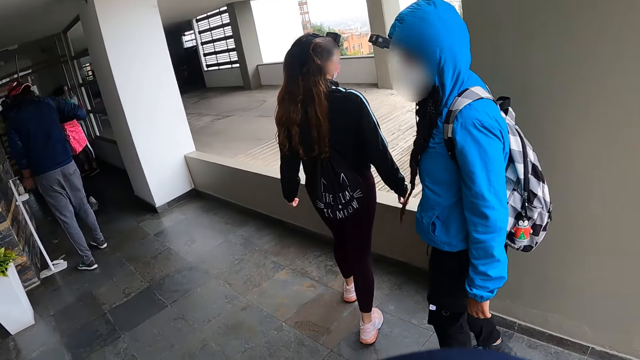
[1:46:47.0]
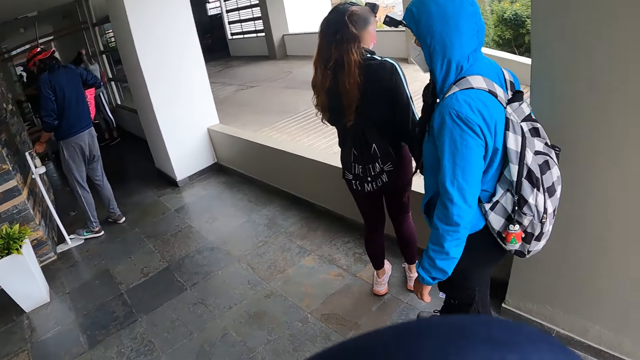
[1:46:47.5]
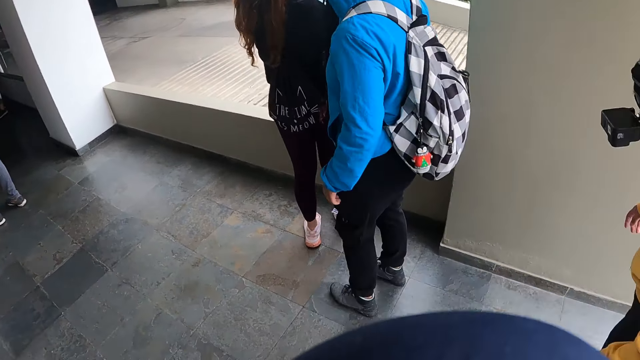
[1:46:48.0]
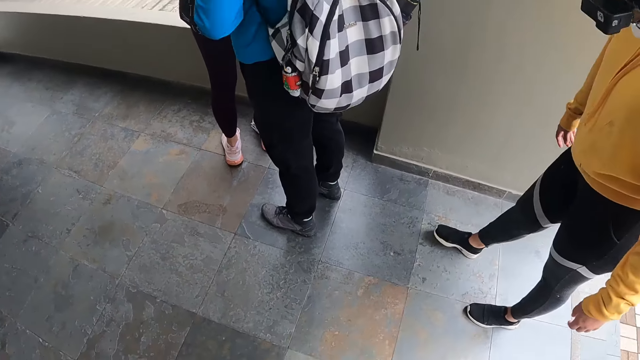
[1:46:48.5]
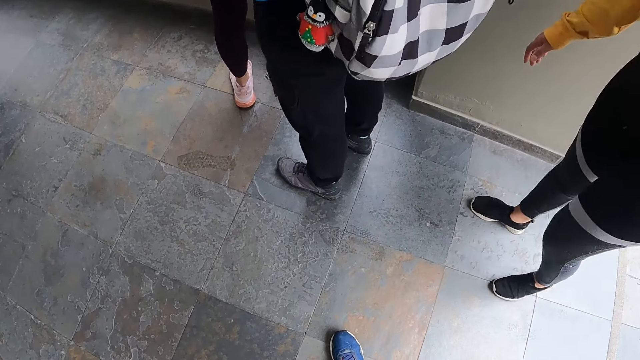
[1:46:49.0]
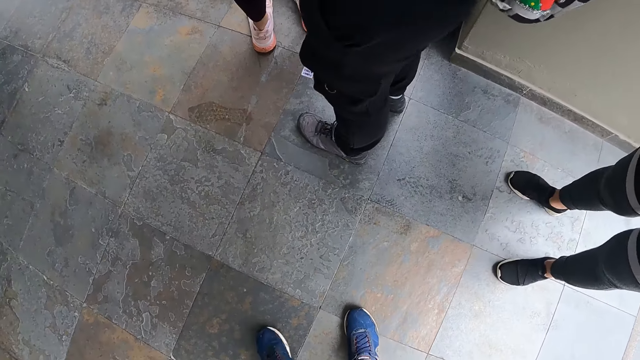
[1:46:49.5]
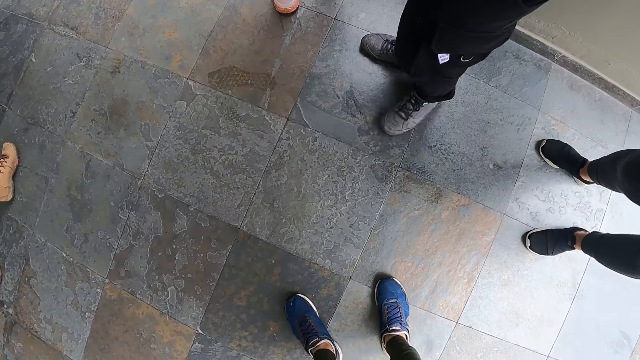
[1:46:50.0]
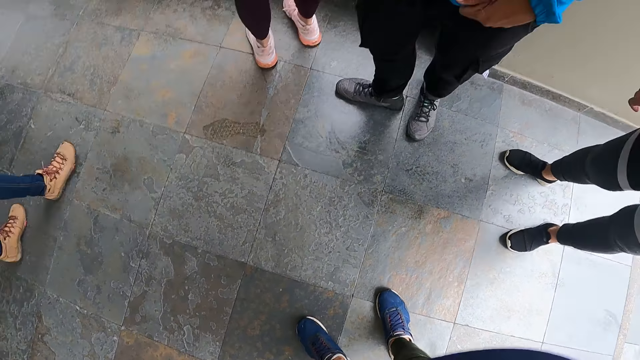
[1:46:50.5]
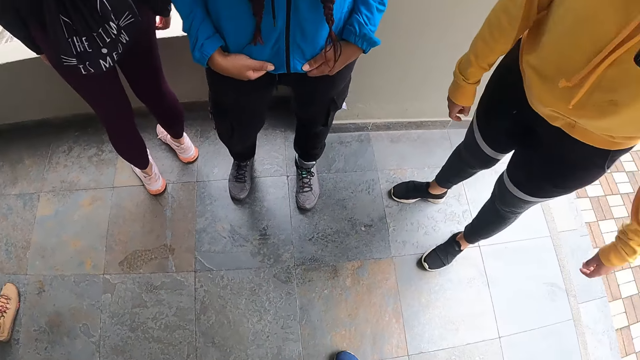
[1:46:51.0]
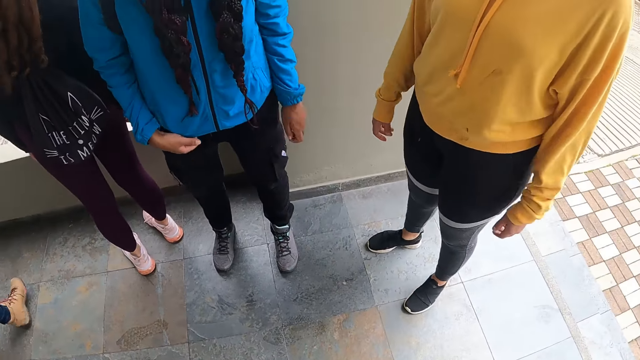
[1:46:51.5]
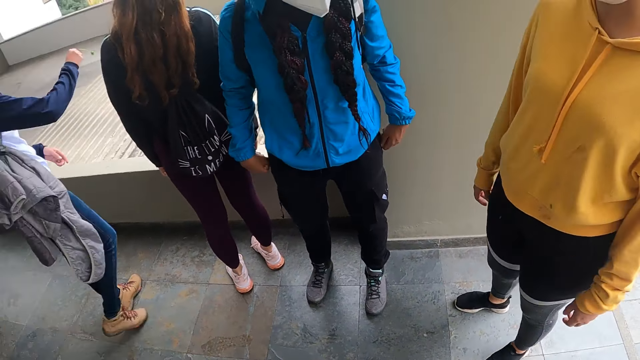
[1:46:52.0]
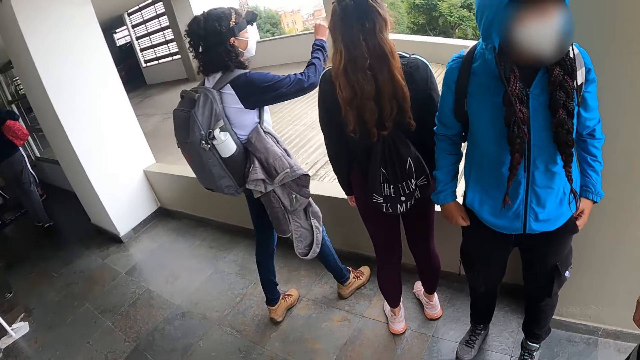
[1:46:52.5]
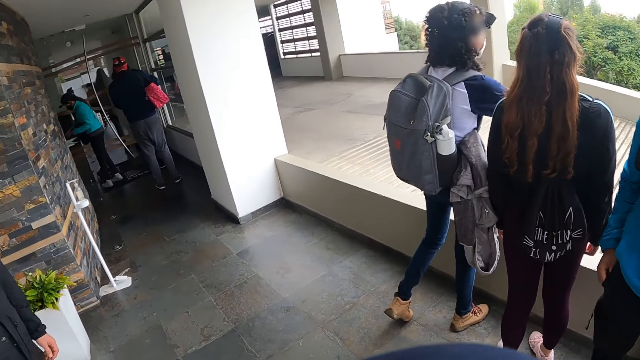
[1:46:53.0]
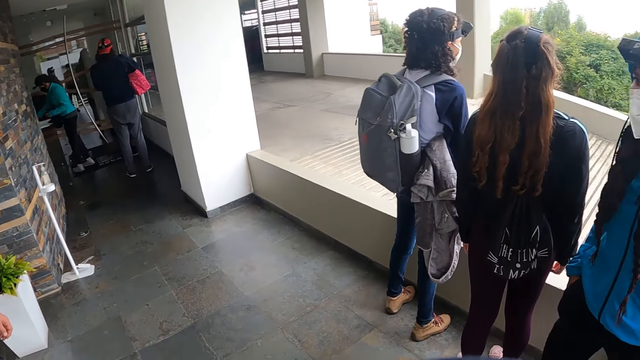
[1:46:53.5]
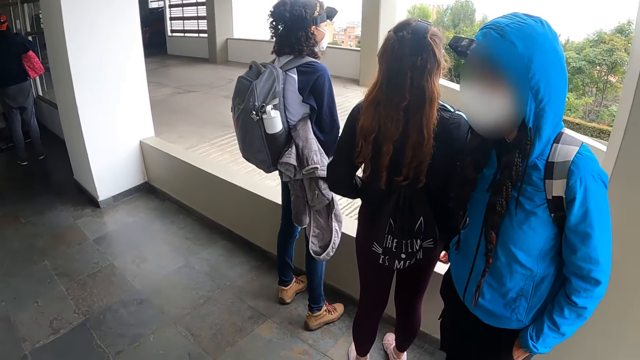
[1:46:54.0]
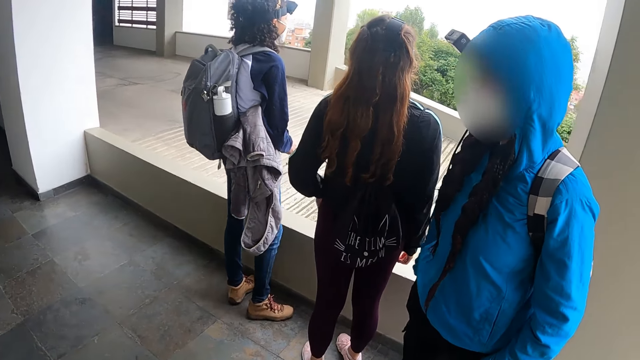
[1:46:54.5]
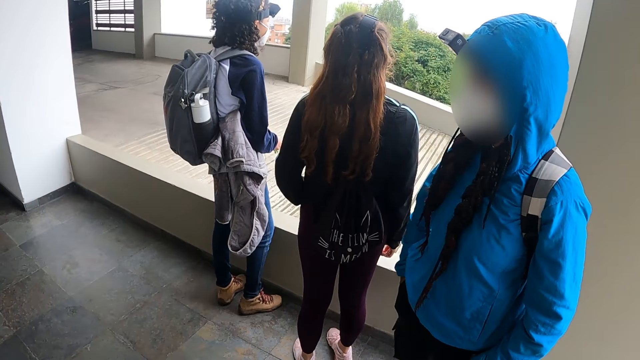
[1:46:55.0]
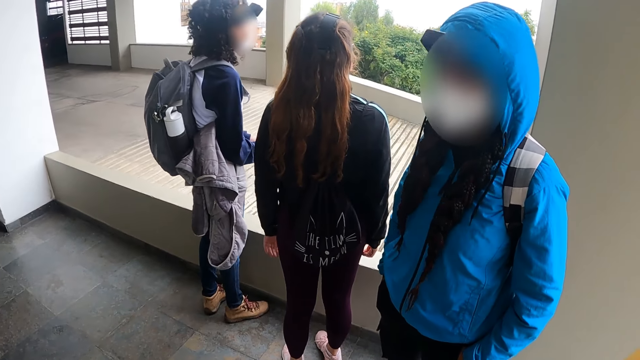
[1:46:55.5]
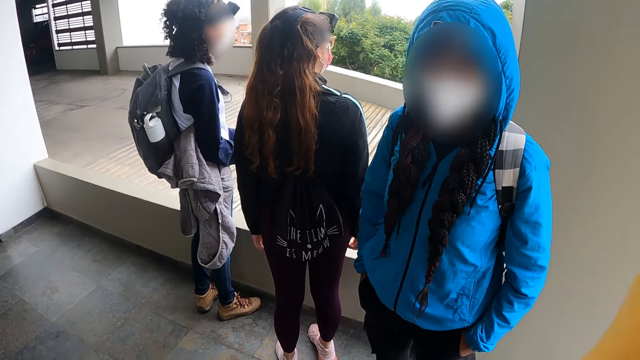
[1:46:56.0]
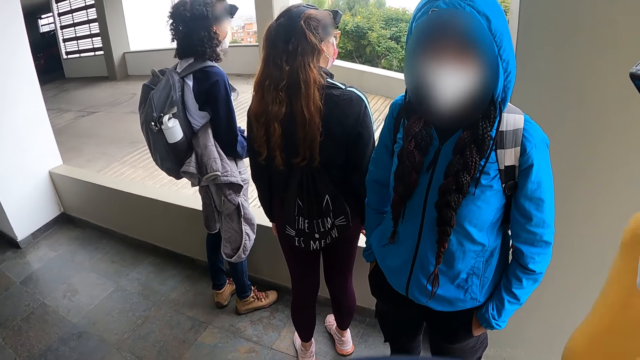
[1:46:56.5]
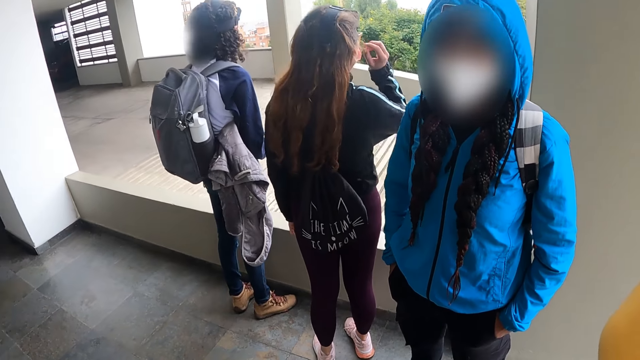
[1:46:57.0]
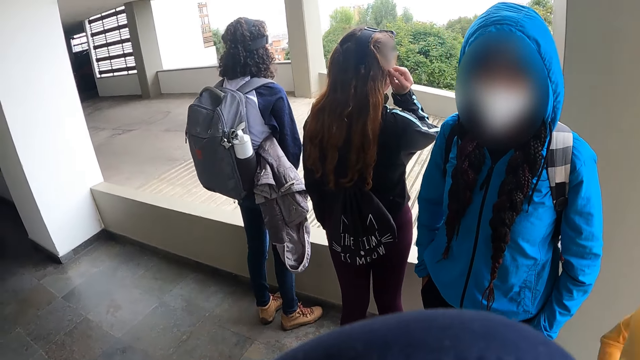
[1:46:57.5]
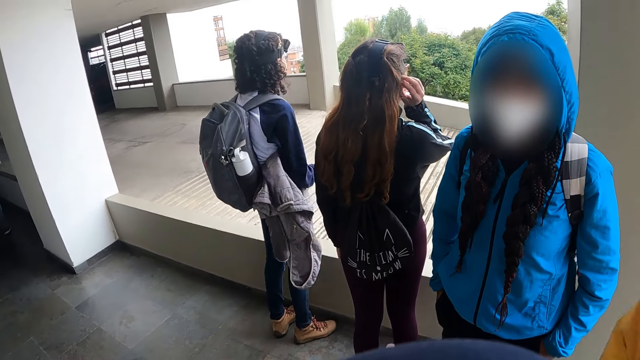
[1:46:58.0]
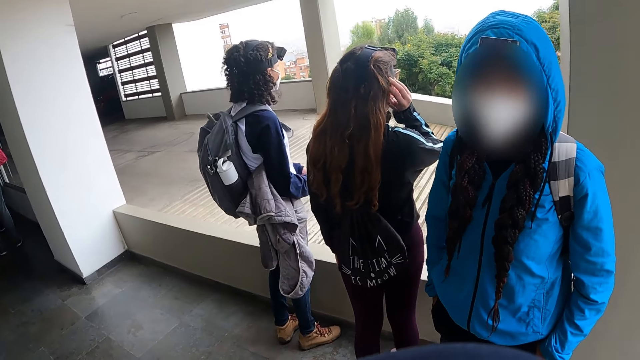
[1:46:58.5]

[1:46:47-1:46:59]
The camera wearer stands. They look around the compound.

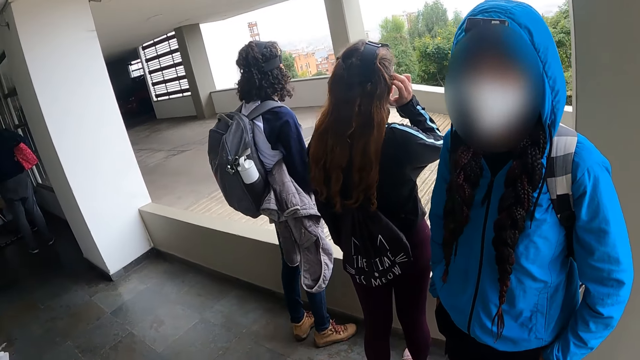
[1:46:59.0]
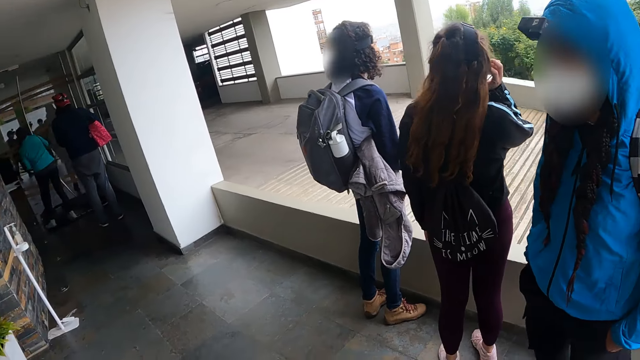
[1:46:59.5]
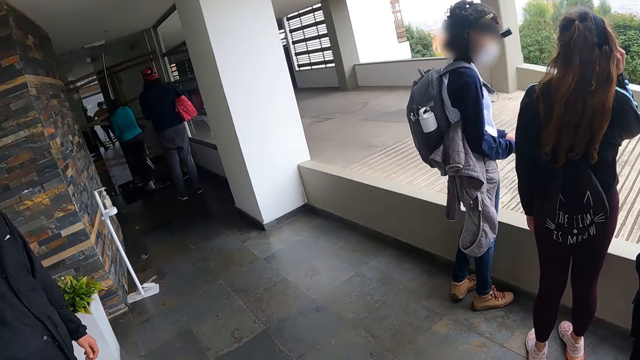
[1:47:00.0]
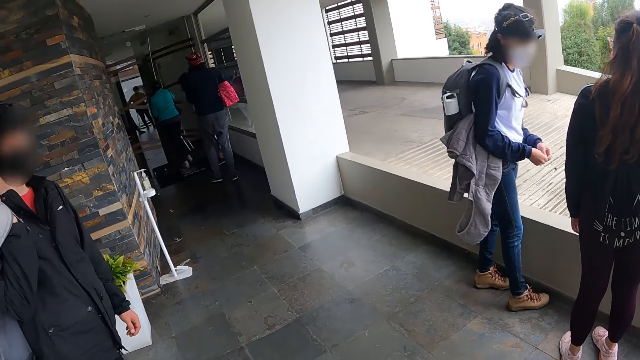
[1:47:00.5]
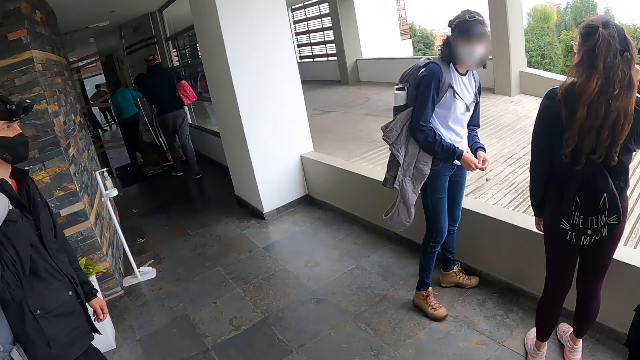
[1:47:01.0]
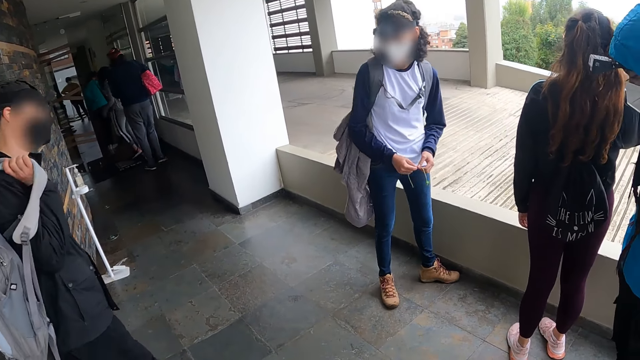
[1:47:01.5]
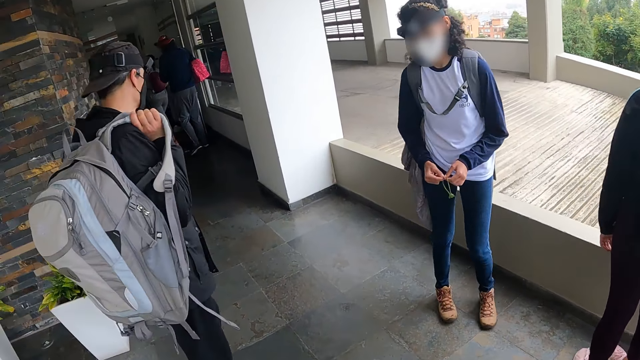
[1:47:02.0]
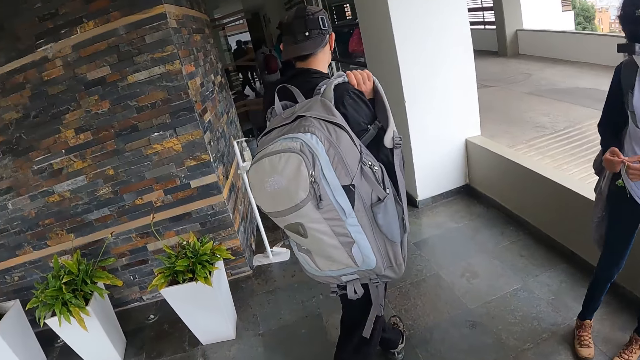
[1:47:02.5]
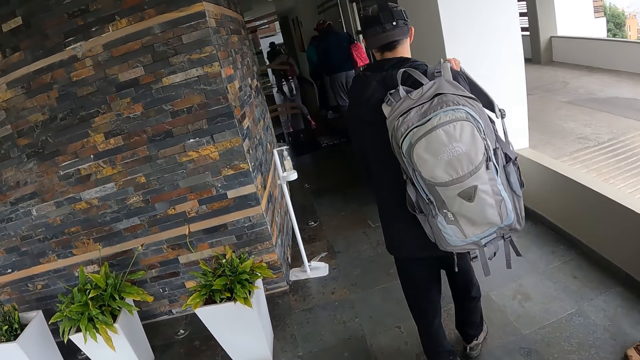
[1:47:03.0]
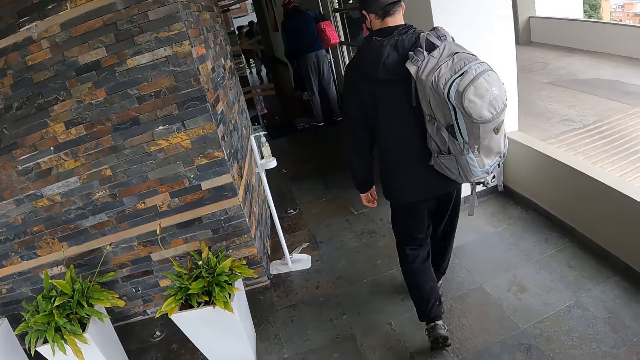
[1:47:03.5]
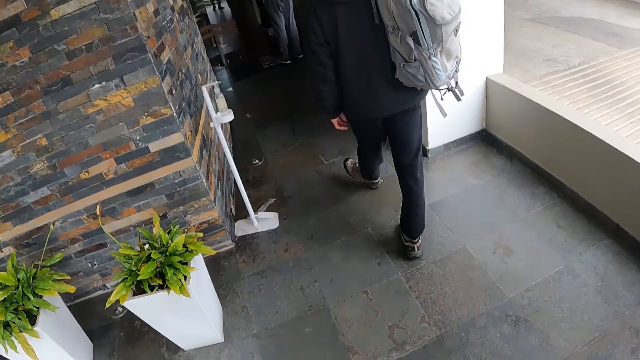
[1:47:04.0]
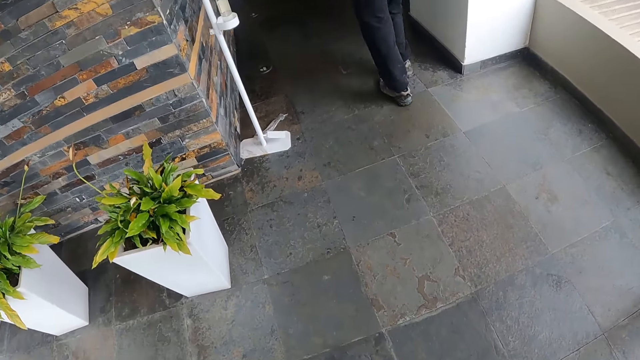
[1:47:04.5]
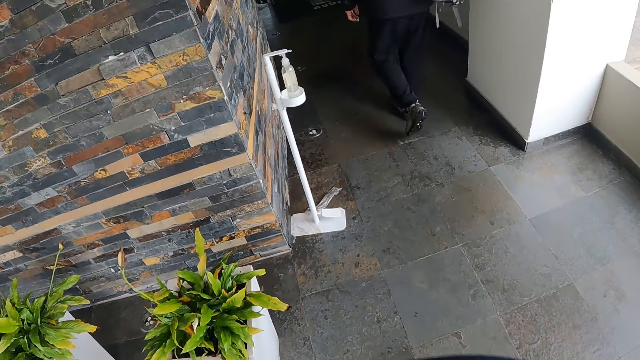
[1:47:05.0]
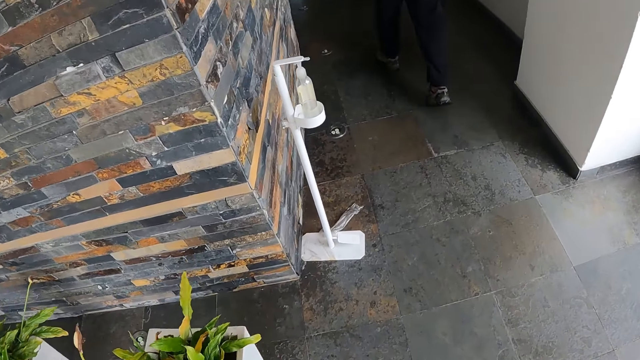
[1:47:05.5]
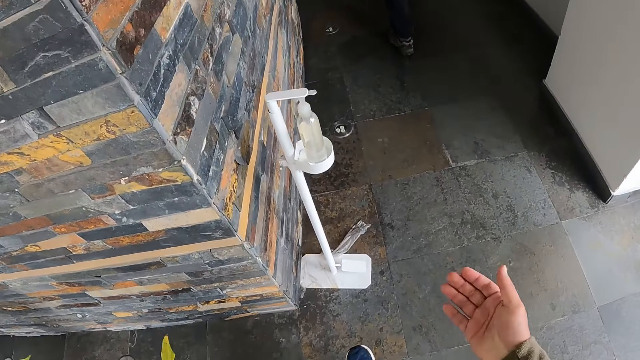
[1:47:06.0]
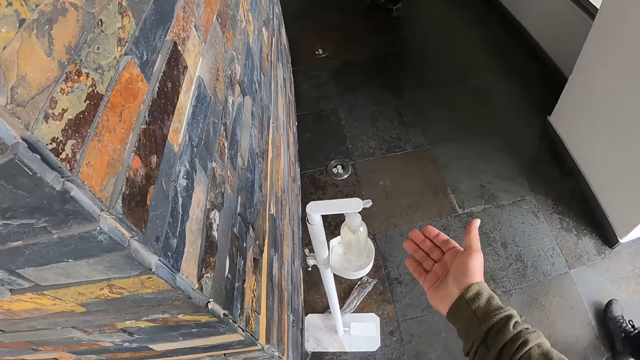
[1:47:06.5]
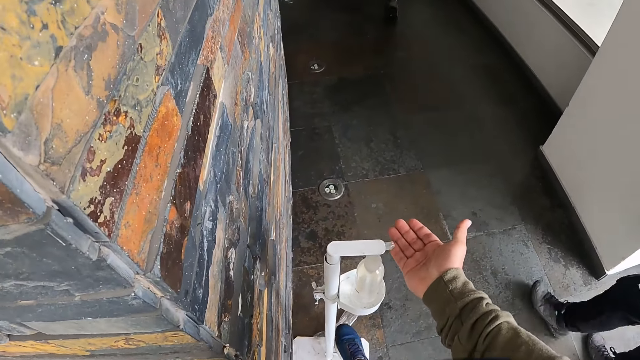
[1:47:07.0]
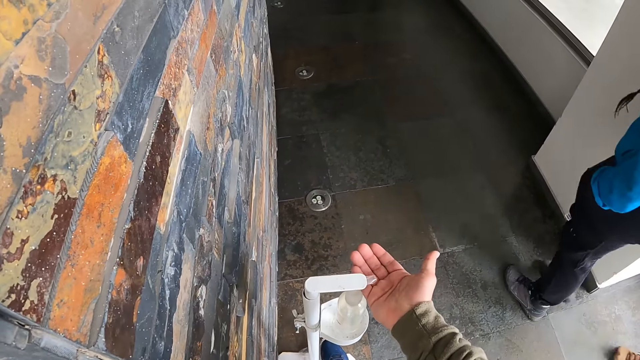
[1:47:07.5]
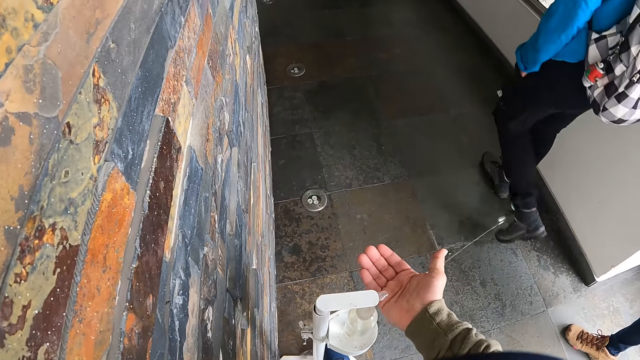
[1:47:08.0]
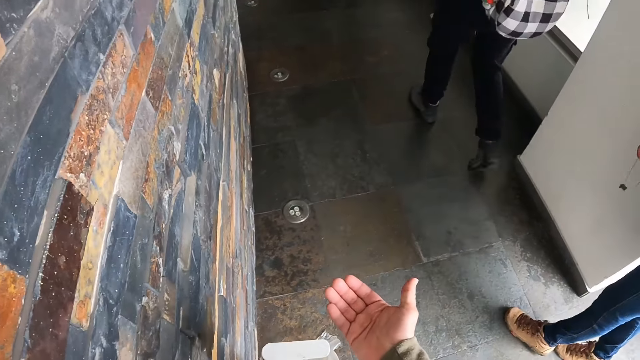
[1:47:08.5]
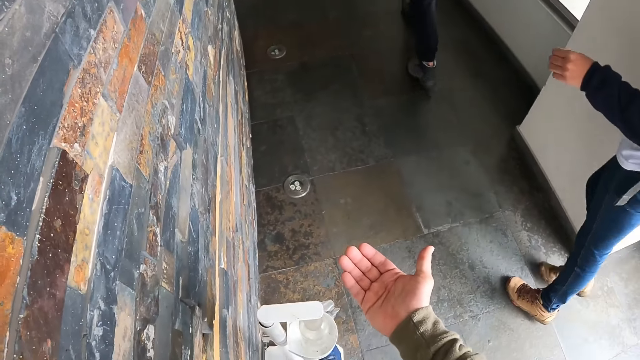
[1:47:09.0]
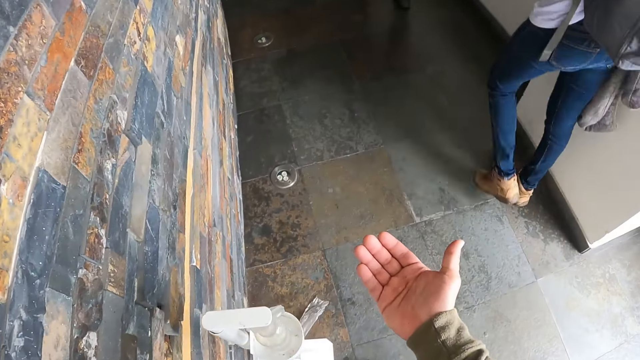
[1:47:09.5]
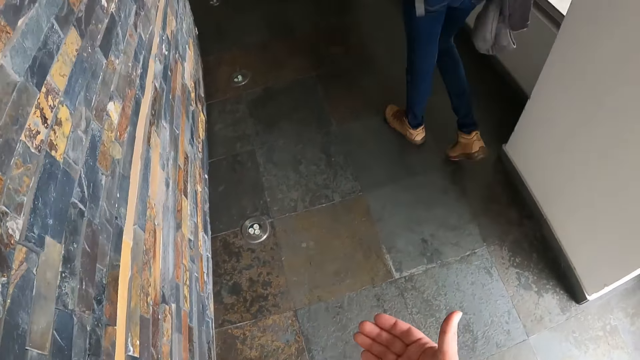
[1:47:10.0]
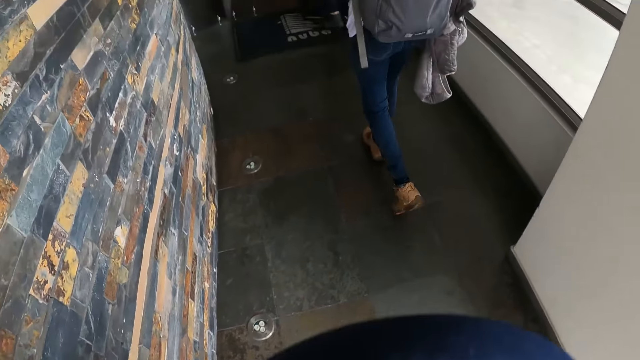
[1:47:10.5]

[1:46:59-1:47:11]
The camera wearer walks along the pavement. They stretch their right hand under a sanitizer dispenser. They sanitize their hand.
